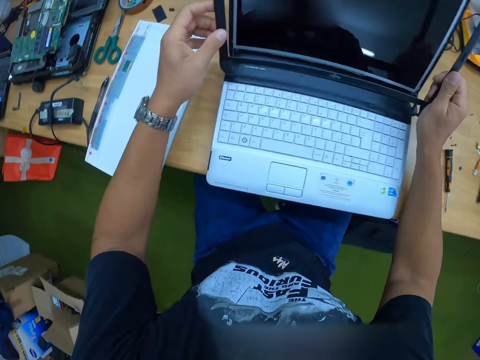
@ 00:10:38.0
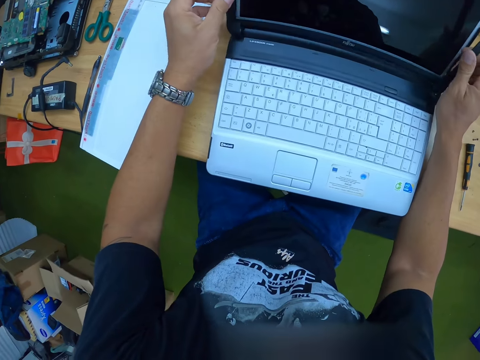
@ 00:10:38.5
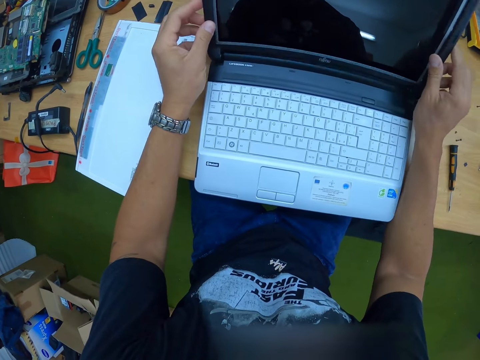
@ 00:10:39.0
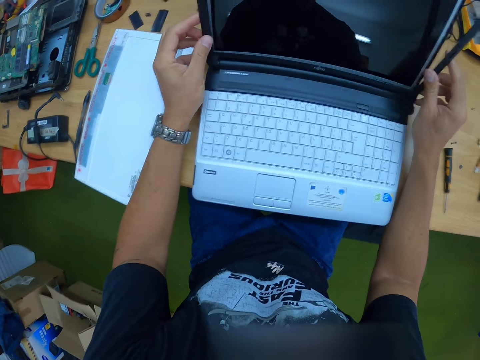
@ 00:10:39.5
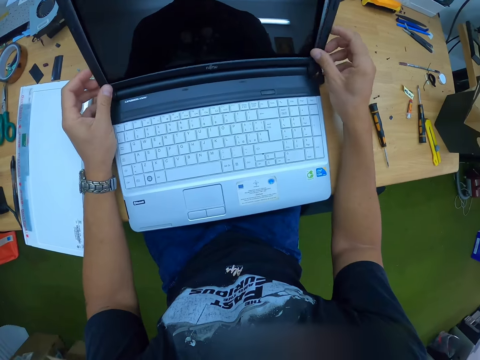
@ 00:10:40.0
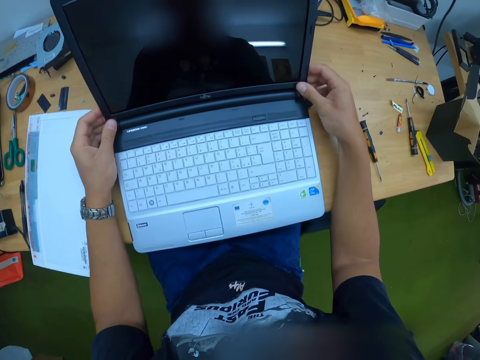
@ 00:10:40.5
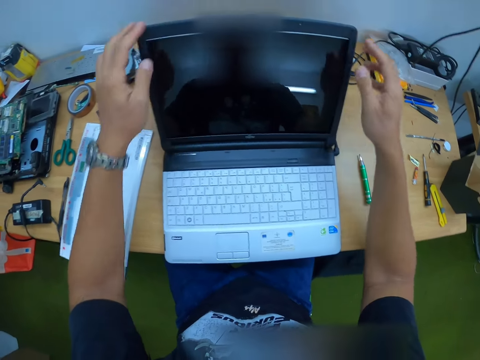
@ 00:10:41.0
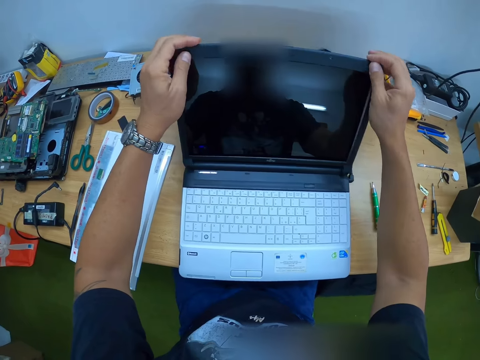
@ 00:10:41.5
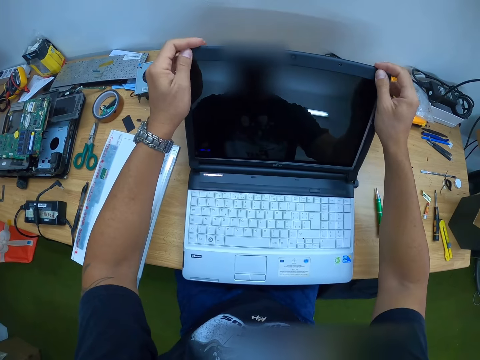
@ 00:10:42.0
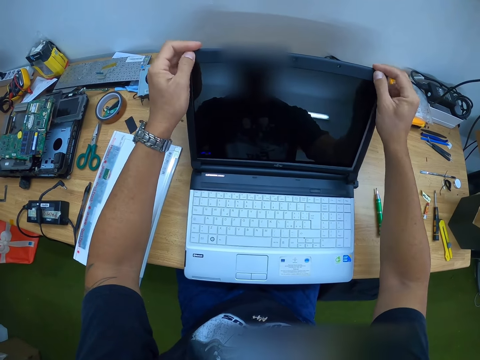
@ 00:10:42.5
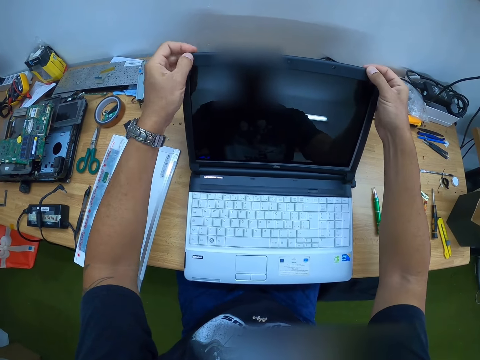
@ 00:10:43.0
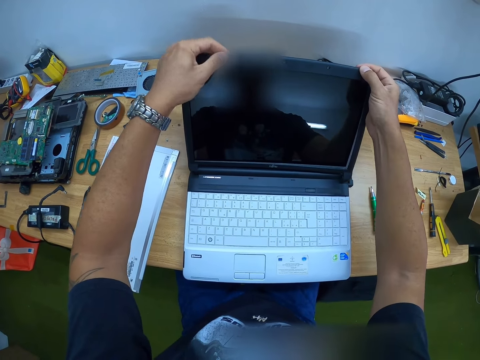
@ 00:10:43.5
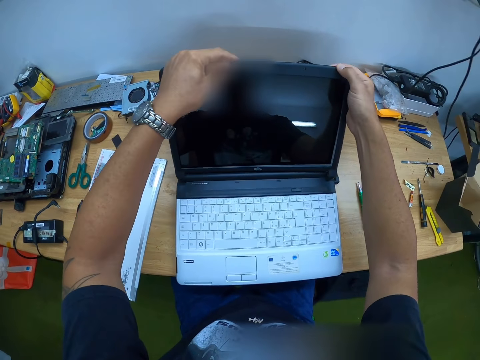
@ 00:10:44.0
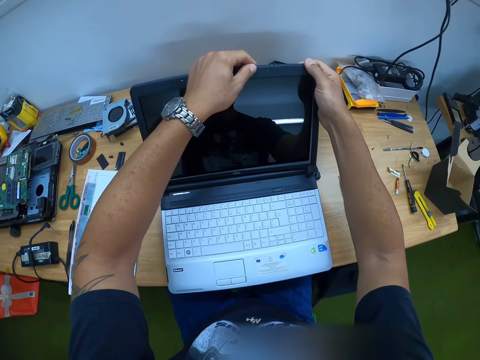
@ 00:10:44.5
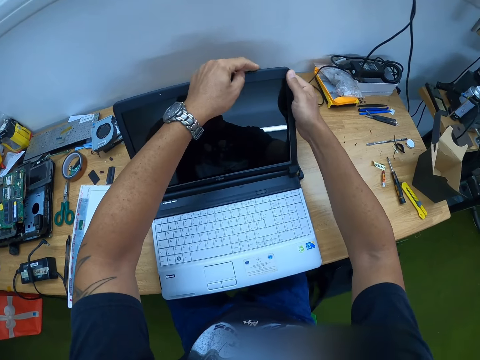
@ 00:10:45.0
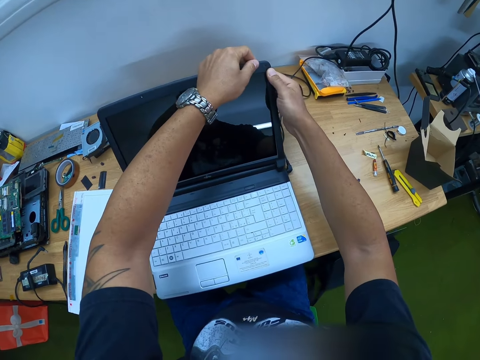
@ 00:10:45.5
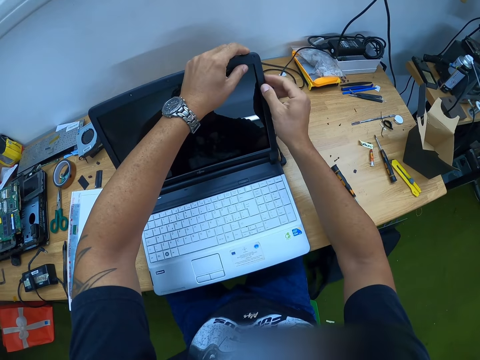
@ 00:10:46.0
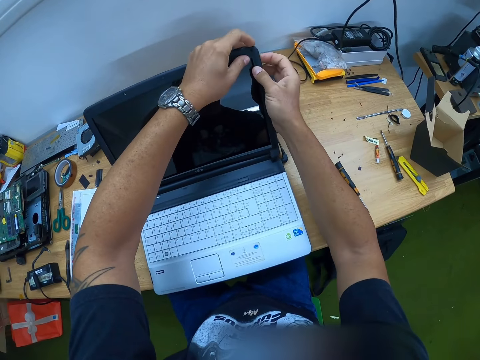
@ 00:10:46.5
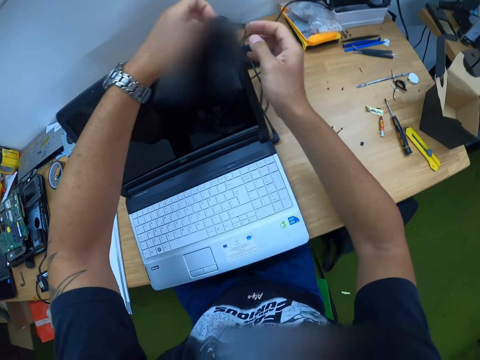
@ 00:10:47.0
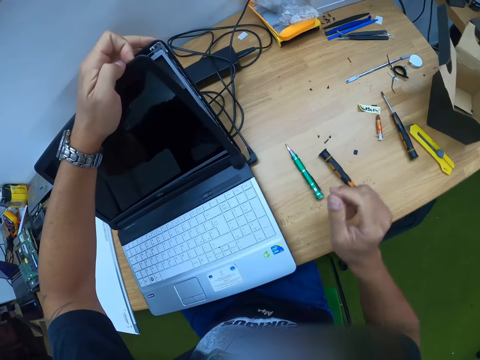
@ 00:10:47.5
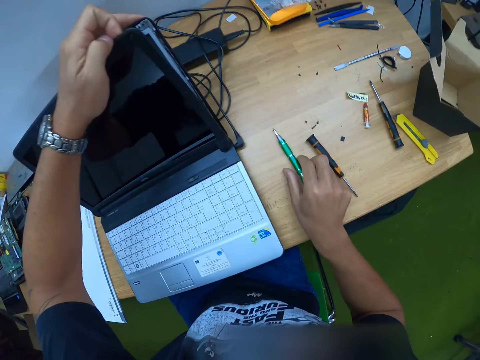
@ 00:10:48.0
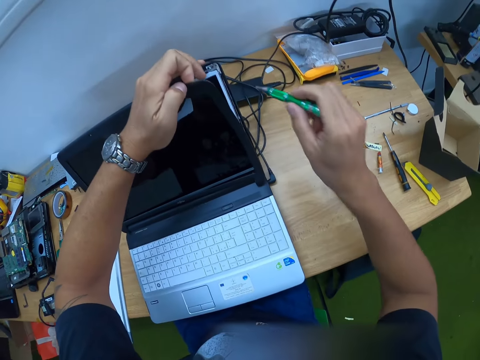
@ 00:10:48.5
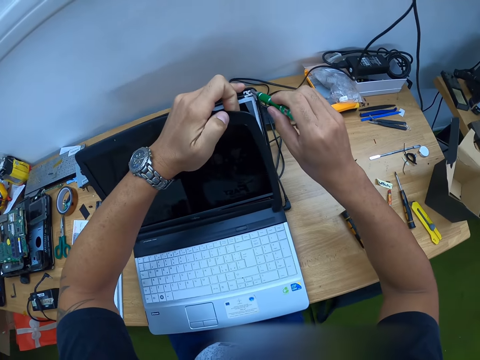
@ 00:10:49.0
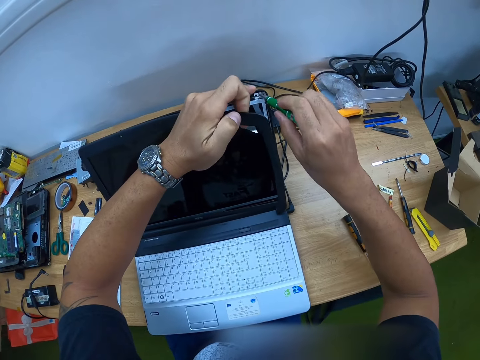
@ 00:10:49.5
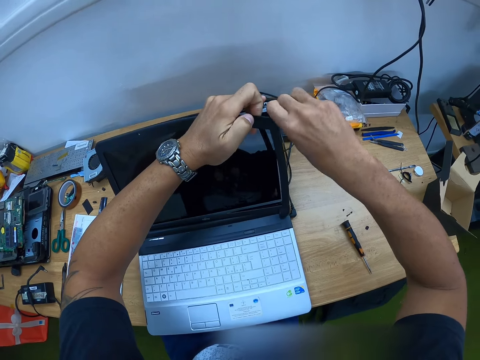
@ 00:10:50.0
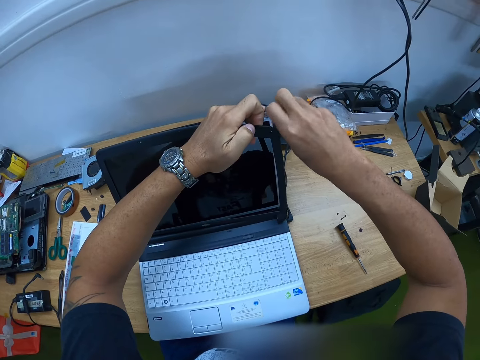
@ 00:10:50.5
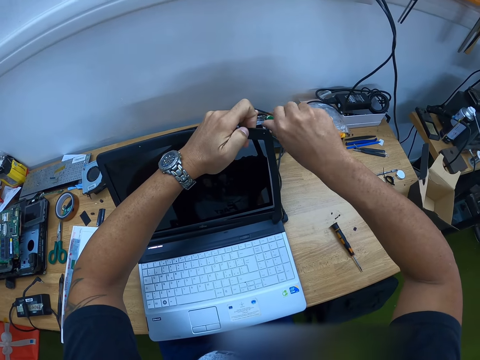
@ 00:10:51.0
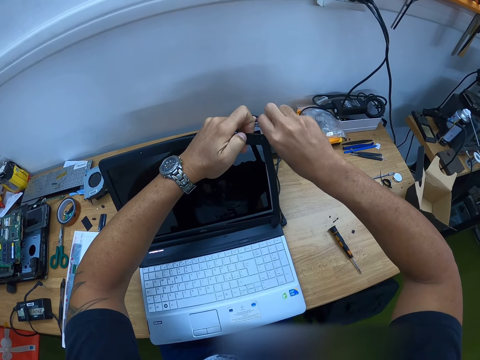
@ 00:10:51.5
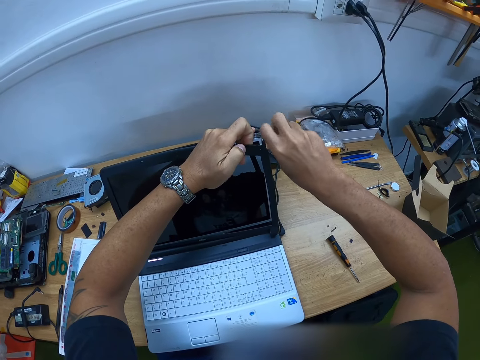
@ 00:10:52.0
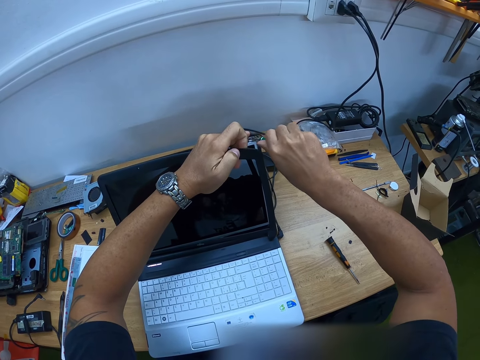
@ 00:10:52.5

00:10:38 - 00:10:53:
The camera wearer holds the frame with both hands. He fixes the screen cover on the laptop with both hands. He presses the frame onto the laptop. He picks up the screwdriver on the table with his right hand. He lifts a section of the frame. He drives a screw on the laptop with the screwdriver in his right hand. He unscrews the section of the frame.

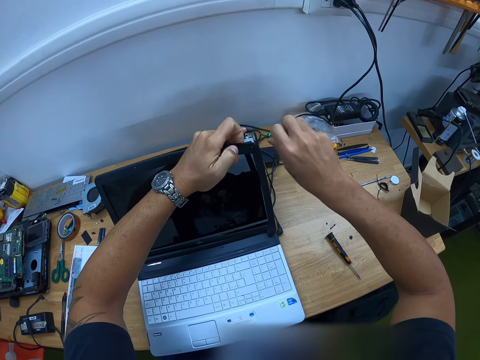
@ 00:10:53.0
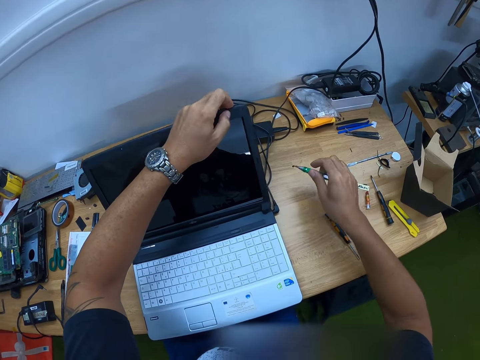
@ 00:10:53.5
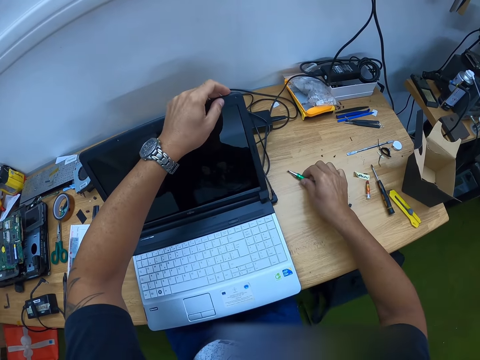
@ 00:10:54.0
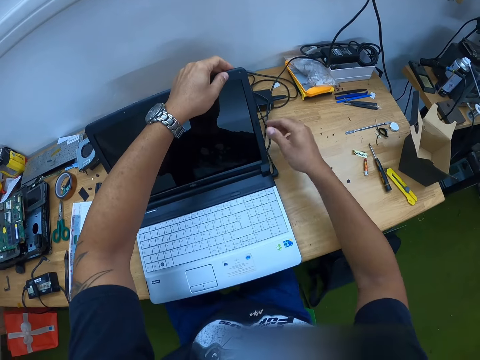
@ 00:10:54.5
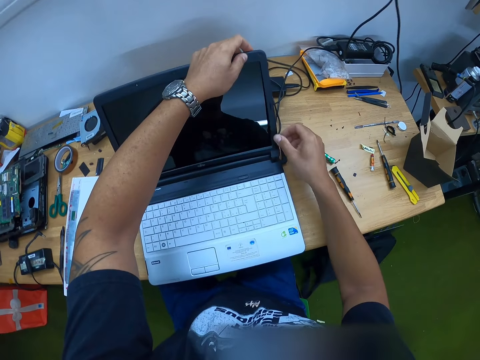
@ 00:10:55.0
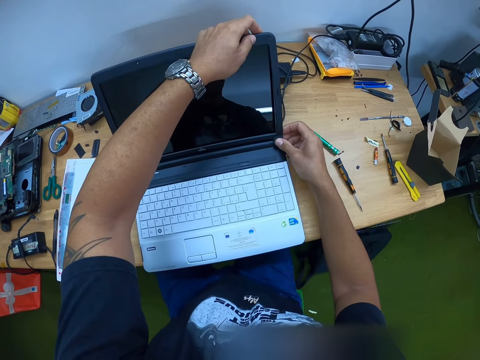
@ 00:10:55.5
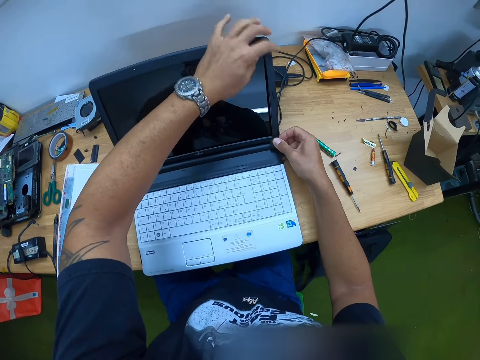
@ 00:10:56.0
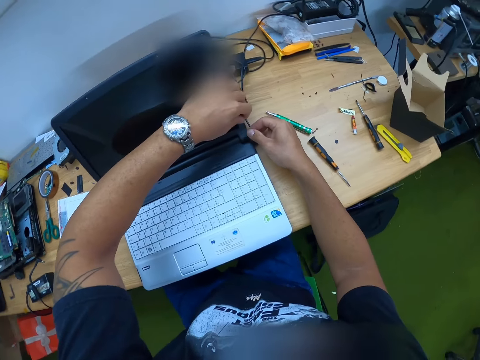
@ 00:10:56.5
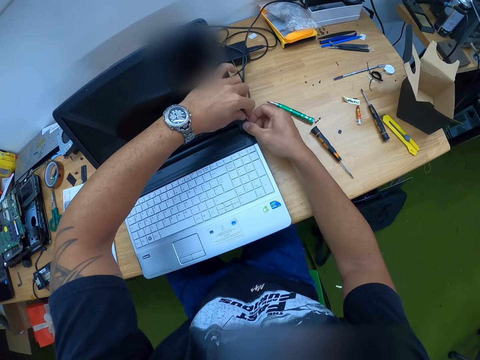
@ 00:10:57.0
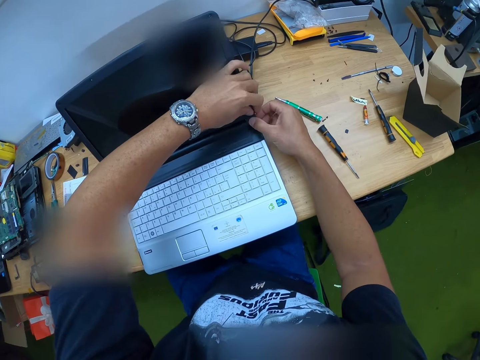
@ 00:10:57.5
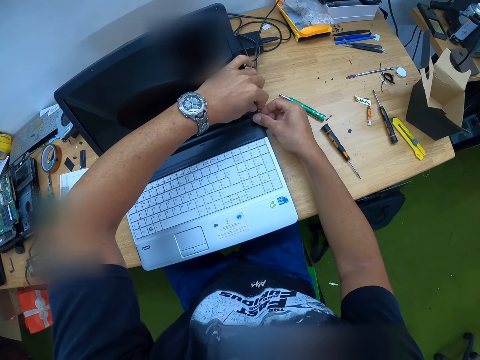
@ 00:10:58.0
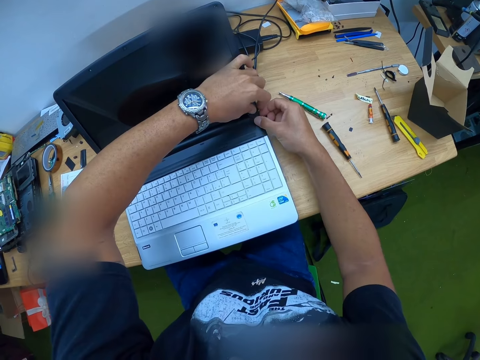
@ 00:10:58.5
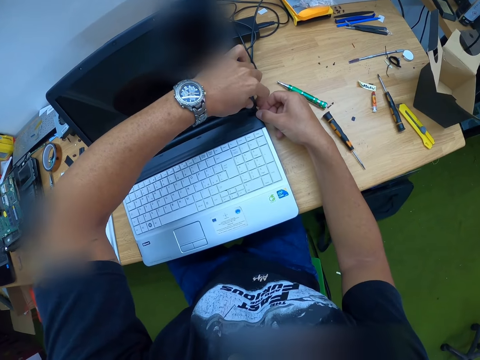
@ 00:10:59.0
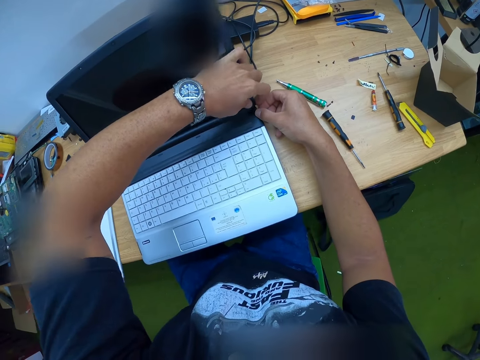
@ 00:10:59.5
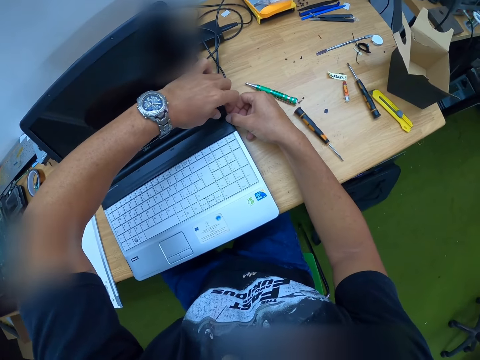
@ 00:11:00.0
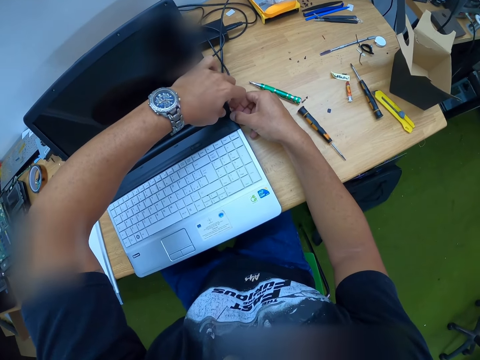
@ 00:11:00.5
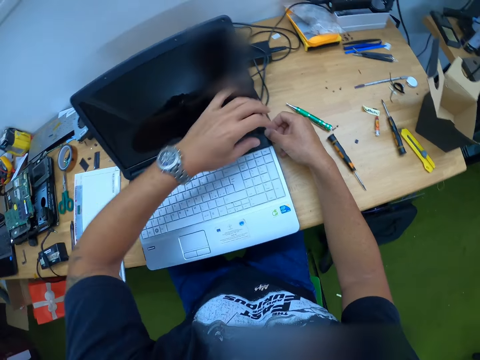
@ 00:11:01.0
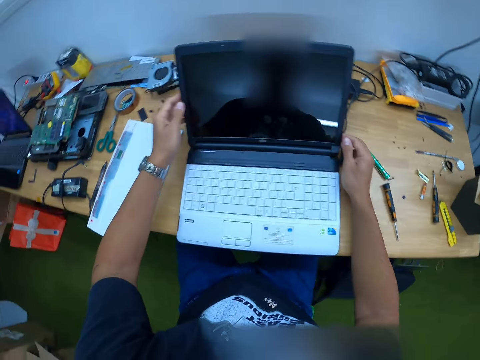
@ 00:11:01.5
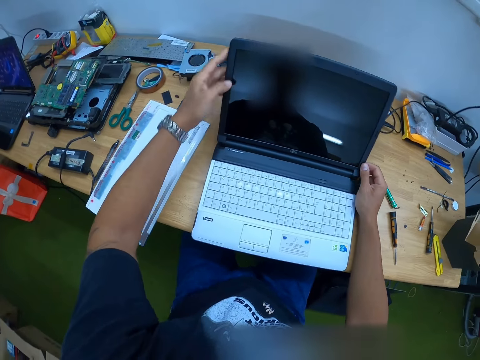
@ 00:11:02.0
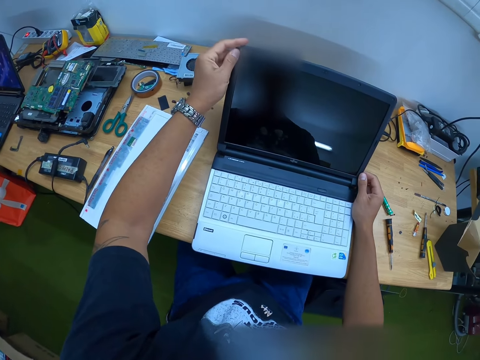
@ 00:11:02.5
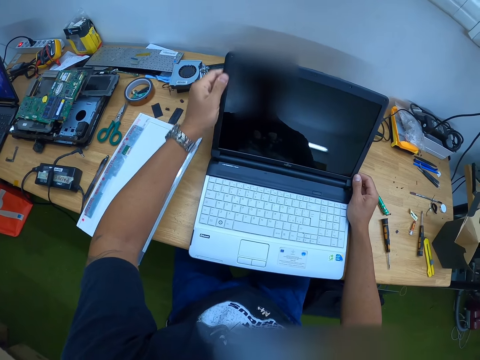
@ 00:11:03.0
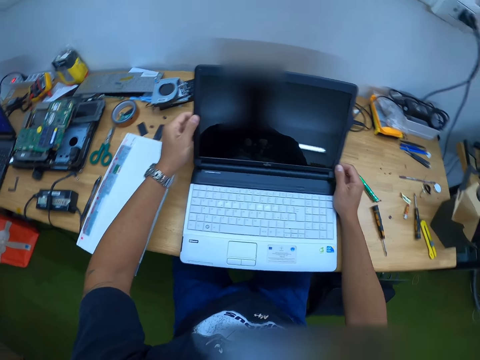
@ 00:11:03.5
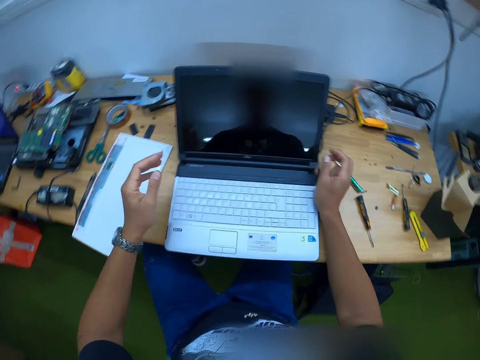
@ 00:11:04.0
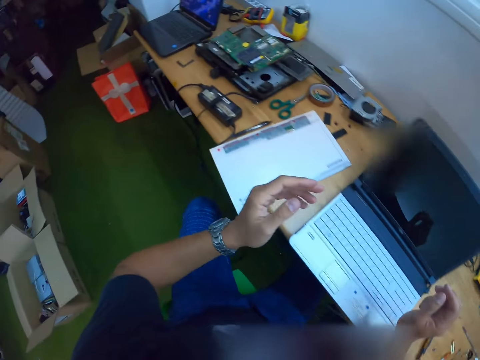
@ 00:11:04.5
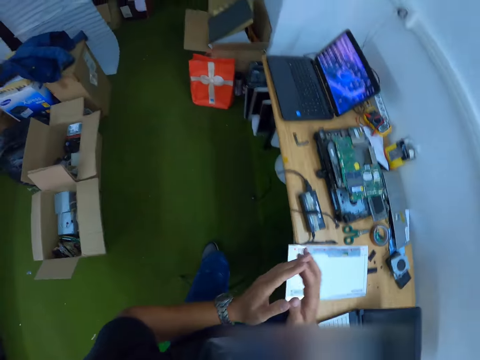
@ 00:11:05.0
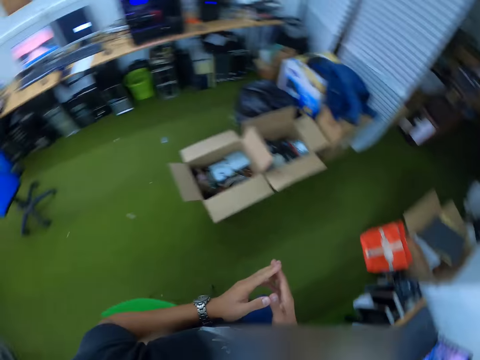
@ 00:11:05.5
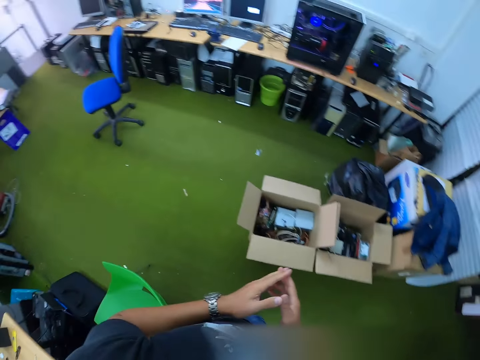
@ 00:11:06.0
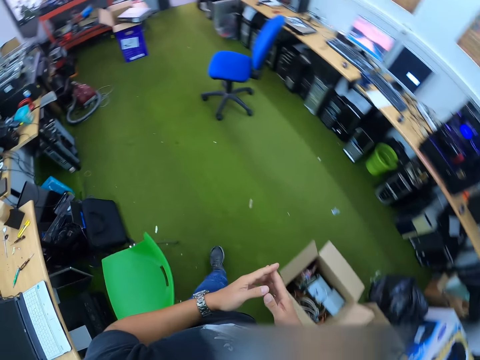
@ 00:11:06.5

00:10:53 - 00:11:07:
The camera wearer drops the screwdriver on the table with his right hand. He fixes the screen cover on the laptop with both hands. He presses the frame against the laptop. He stands from the seat.
